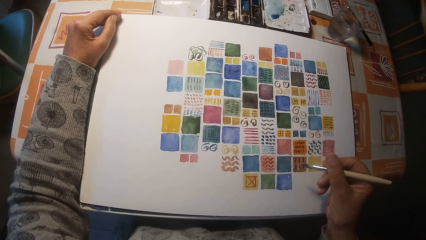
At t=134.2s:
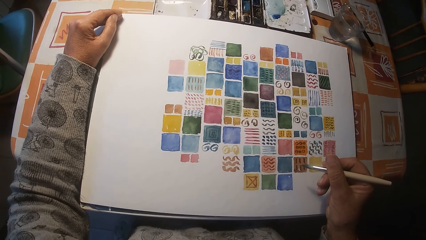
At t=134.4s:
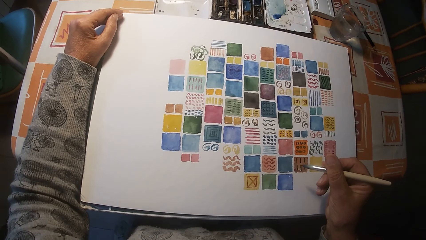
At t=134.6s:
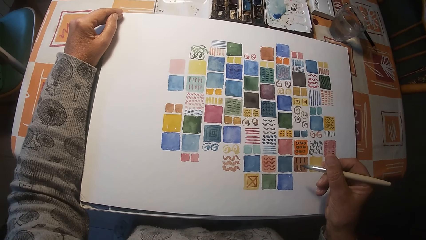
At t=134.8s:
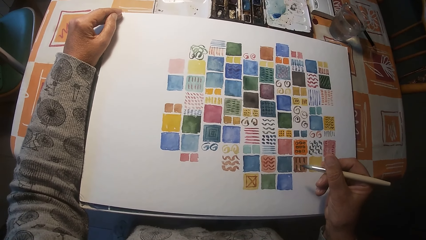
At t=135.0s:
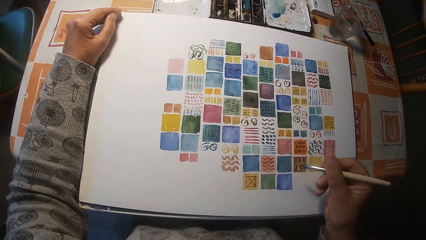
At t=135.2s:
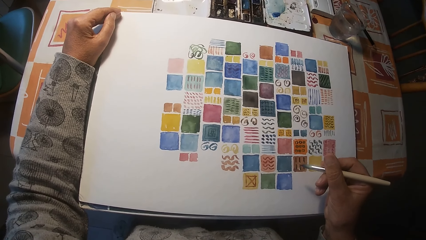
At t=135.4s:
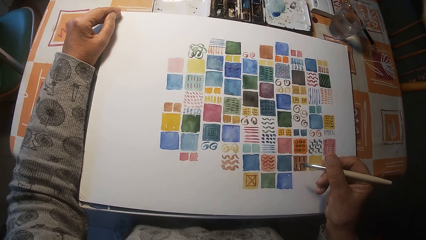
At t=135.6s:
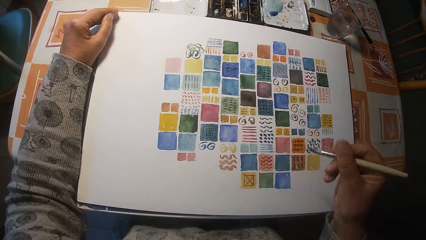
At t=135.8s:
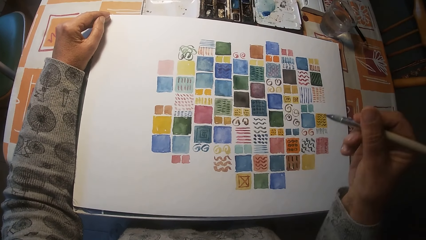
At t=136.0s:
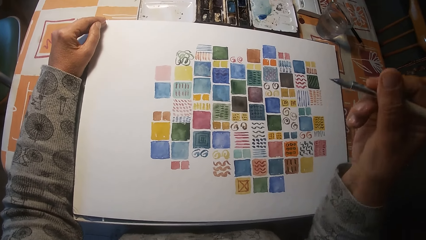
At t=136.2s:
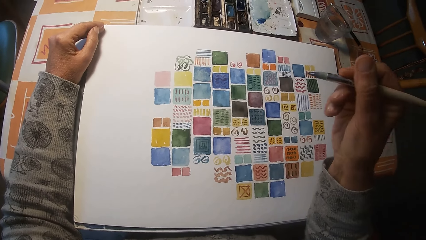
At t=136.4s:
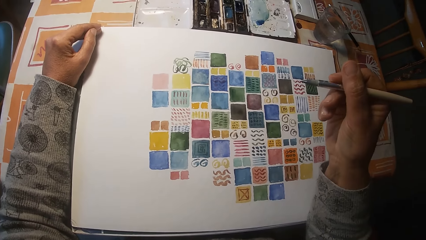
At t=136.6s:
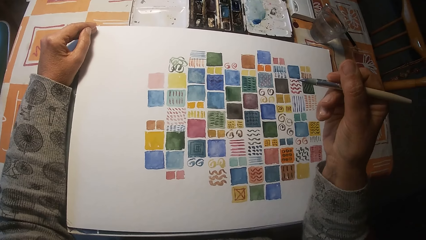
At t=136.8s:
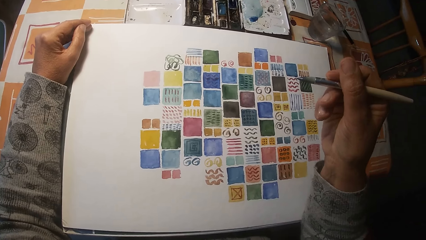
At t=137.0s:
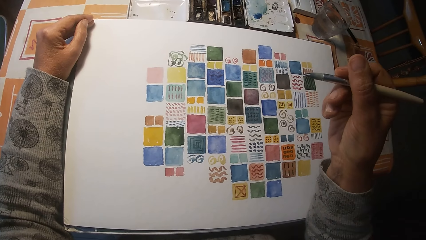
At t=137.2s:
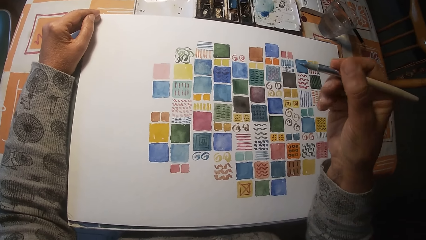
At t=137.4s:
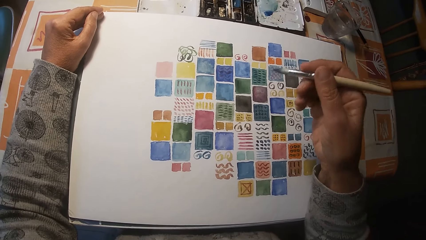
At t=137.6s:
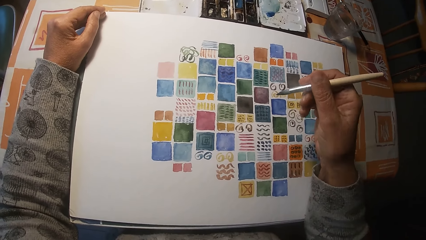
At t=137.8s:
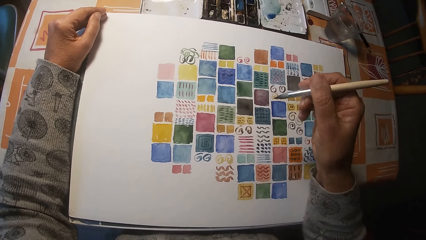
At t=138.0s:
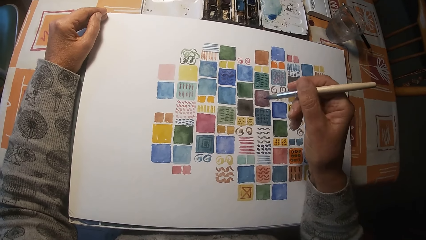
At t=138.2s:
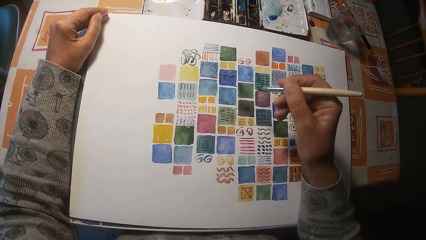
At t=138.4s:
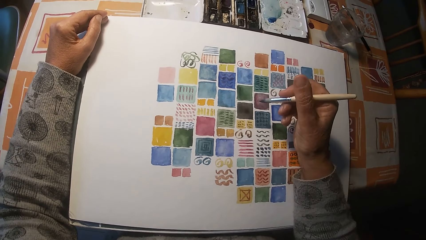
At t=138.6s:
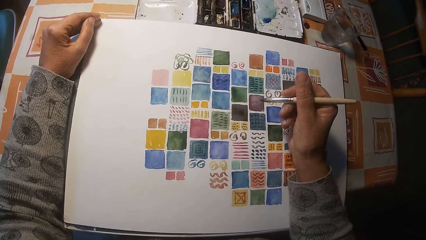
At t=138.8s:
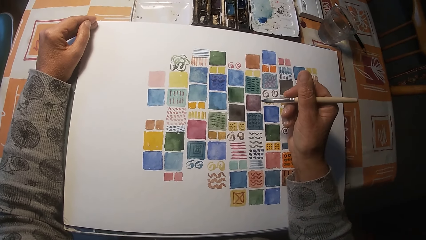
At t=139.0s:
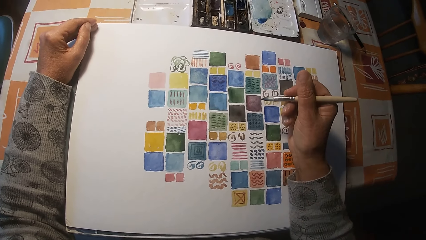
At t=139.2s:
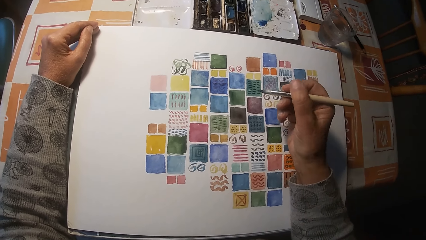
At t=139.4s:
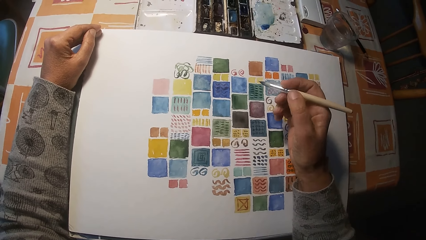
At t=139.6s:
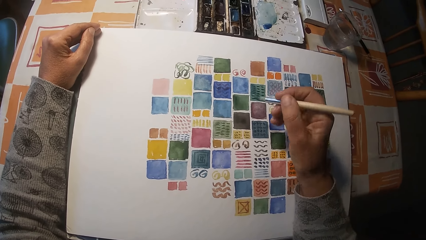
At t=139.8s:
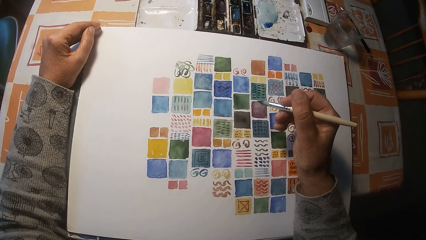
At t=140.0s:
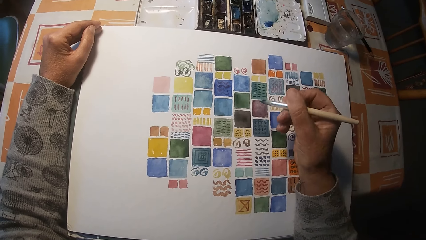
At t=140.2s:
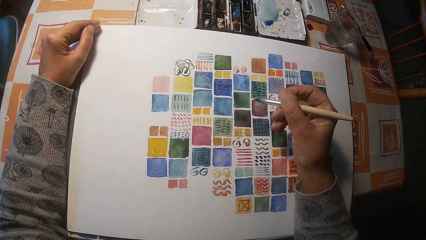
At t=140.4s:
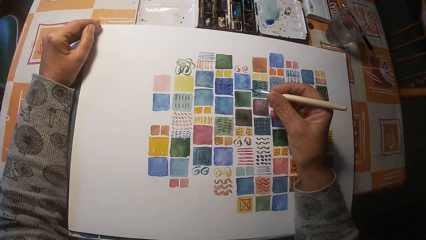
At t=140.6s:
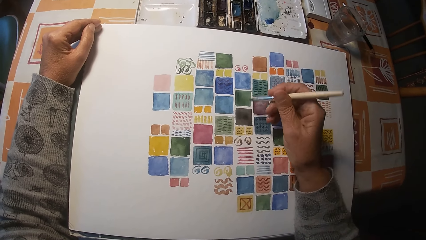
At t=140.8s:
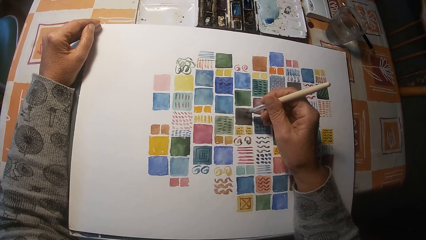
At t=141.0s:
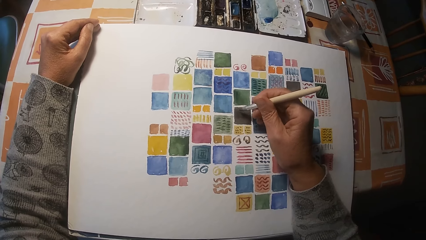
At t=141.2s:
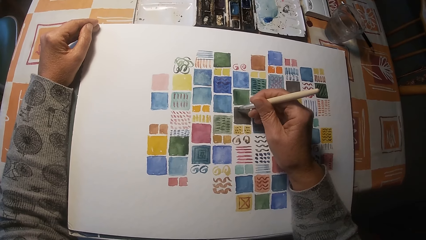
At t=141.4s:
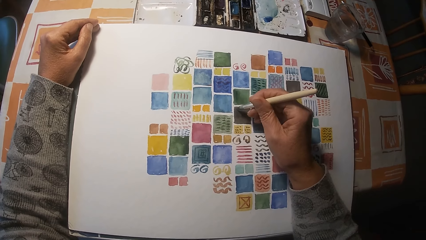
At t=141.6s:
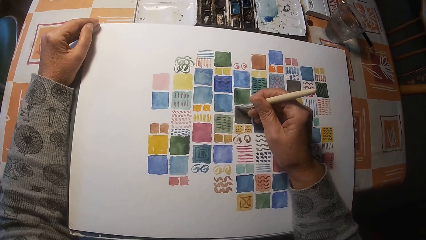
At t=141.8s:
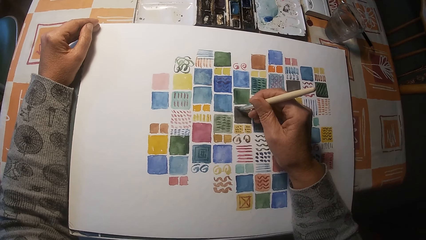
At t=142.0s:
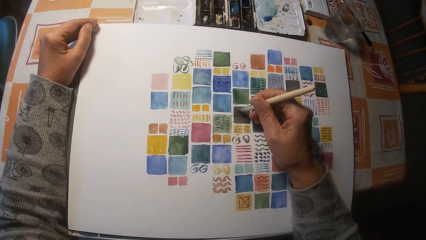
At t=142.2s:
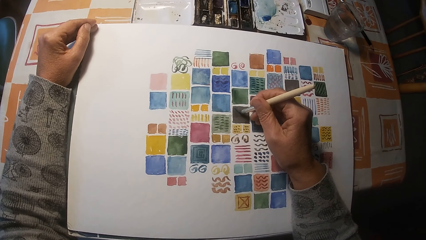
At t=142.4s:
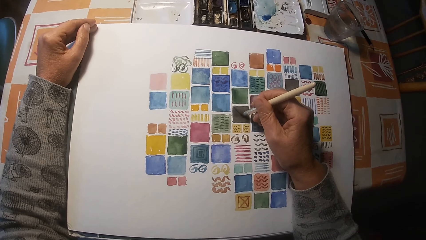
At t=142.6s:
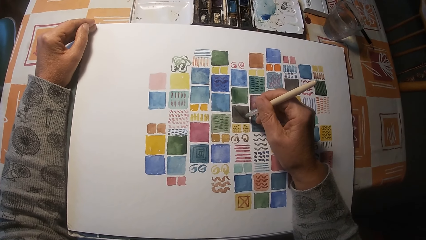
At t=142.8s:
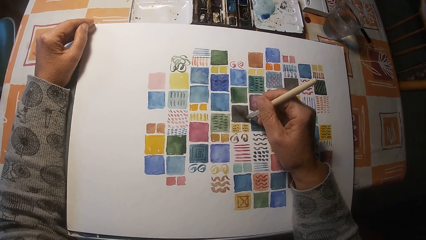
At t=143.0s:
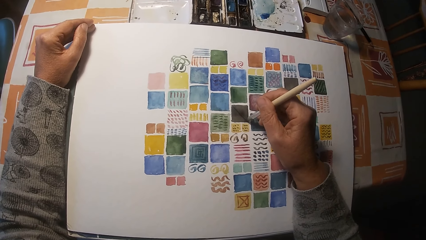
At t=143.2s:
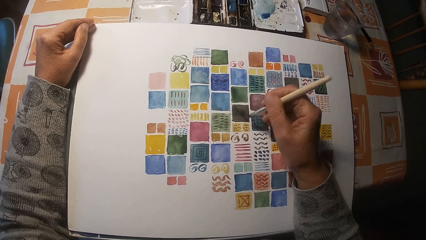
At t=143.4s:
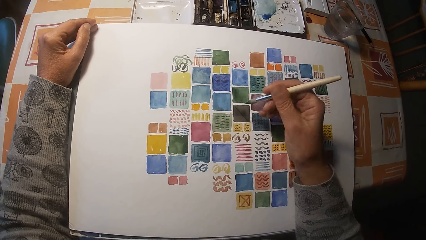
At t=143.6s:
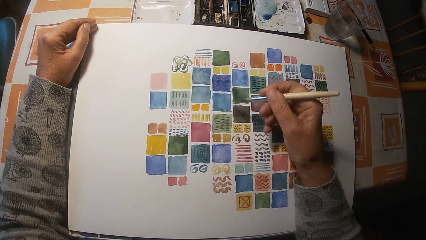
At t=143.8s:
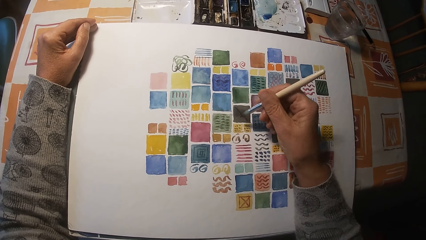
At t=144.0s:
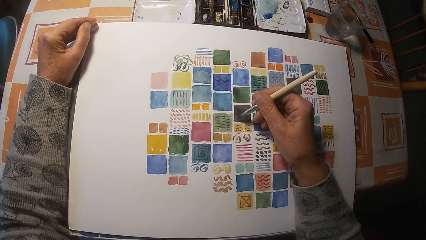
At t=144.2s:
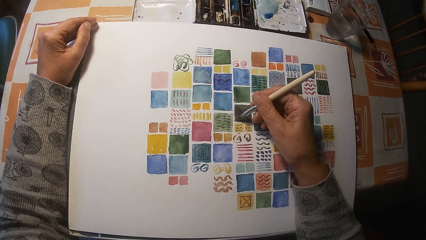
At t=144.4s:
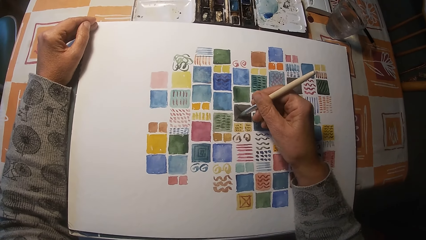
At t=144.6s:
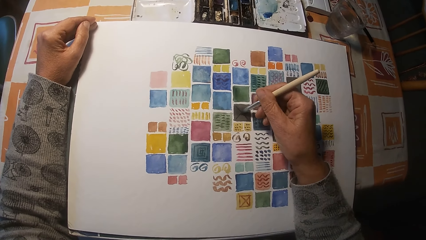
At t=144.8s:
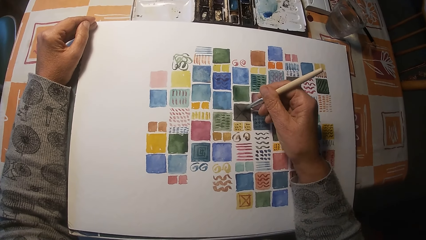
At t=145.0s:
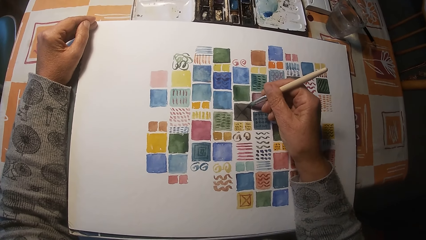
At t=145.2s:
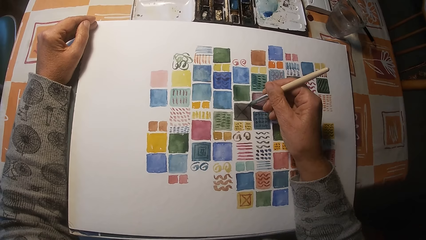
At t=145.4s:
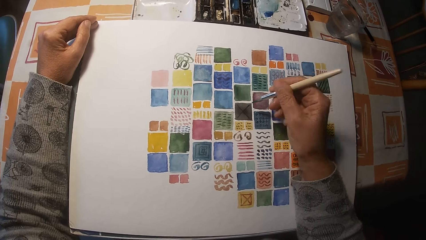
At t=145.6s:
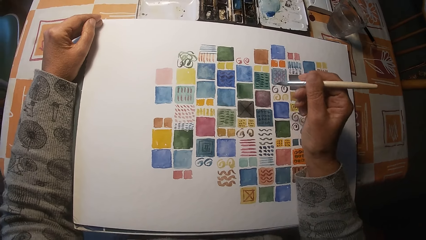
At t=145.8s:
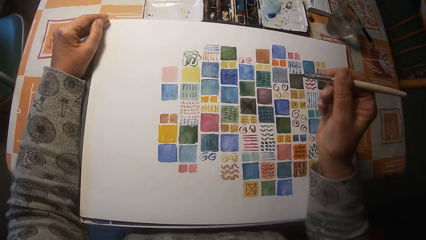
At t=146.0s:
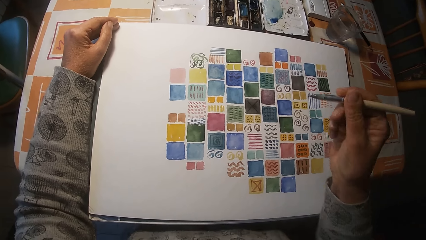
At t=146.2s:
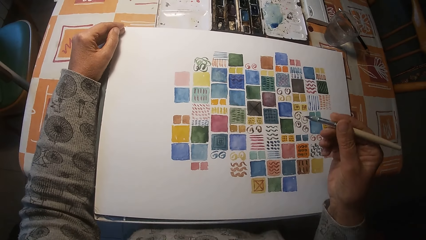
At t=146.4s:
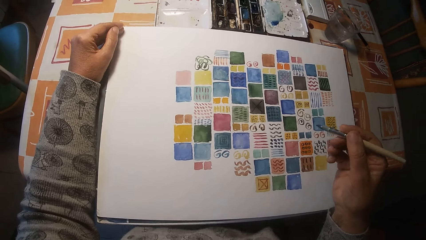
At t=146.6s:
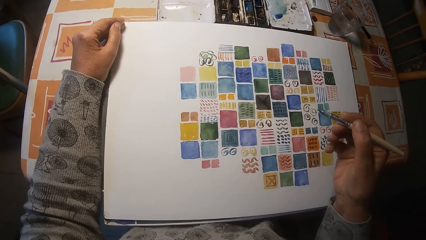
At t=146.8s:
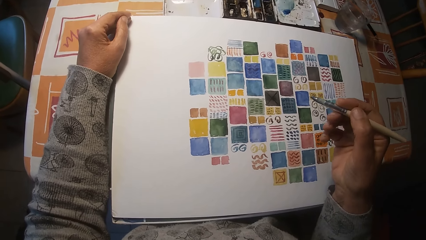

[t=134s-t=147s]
The camera wearer draws on the paper on the table with the paint brush in his right hand.

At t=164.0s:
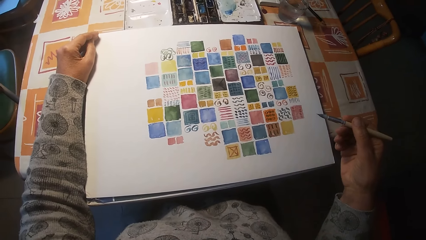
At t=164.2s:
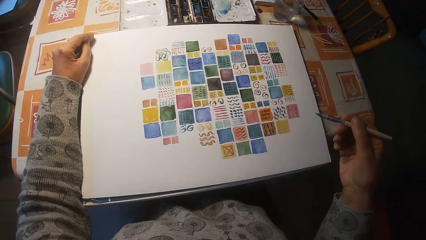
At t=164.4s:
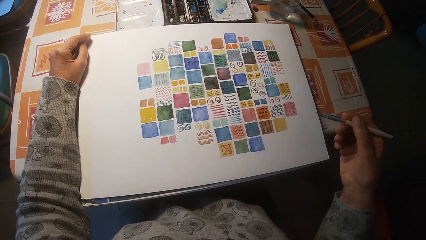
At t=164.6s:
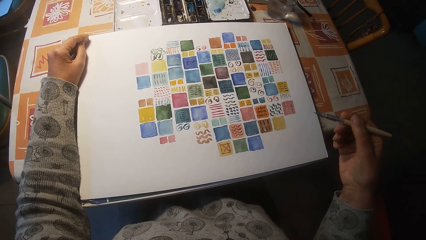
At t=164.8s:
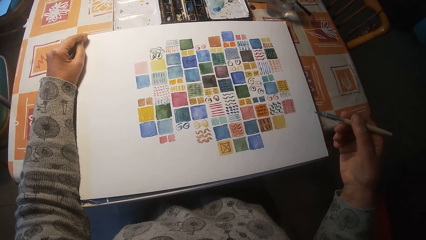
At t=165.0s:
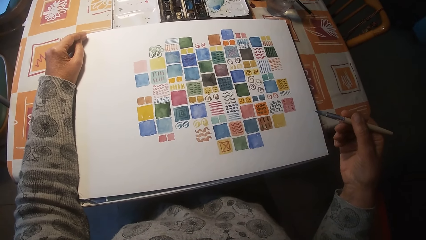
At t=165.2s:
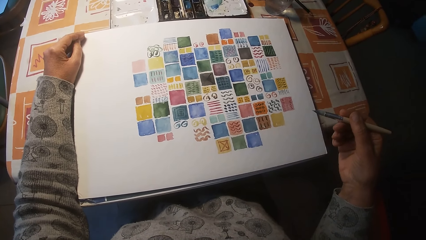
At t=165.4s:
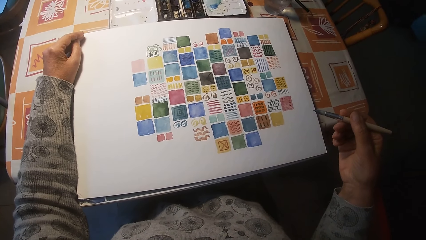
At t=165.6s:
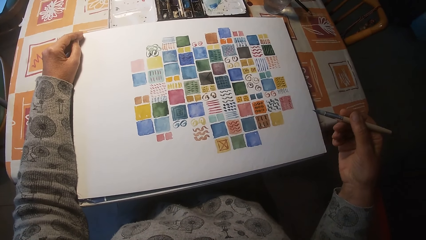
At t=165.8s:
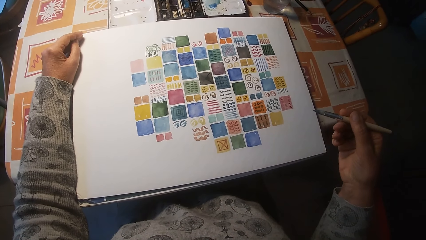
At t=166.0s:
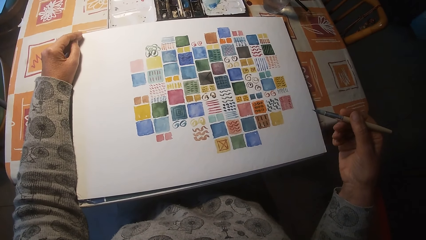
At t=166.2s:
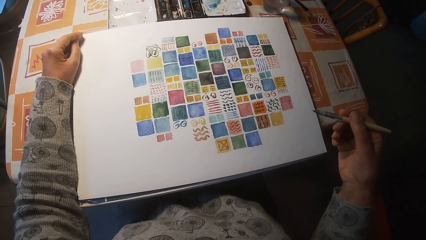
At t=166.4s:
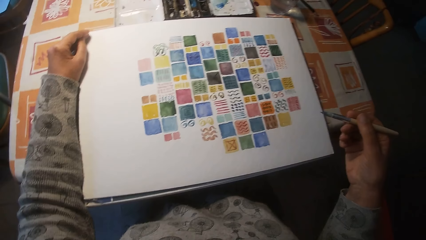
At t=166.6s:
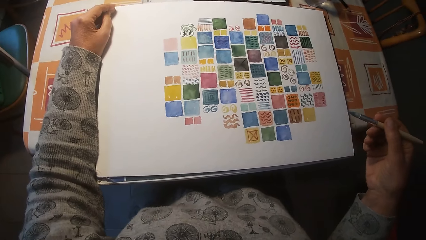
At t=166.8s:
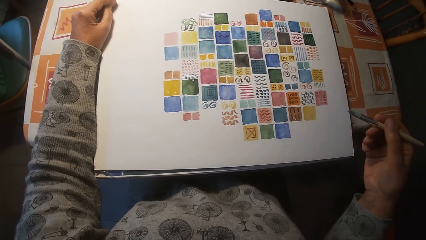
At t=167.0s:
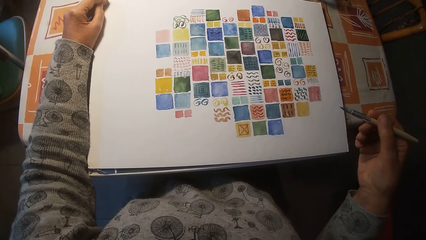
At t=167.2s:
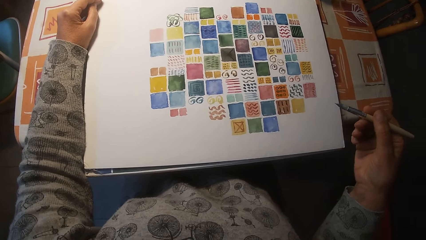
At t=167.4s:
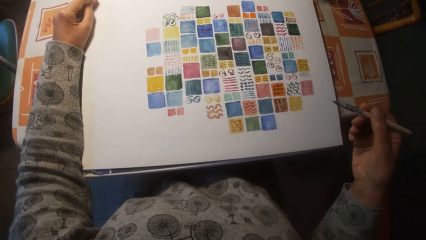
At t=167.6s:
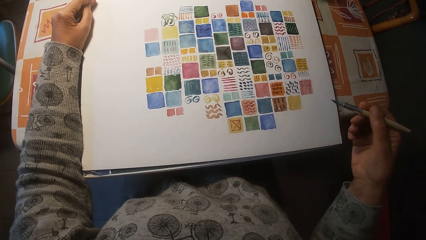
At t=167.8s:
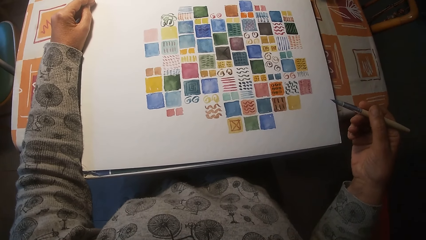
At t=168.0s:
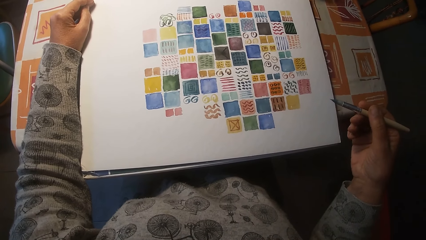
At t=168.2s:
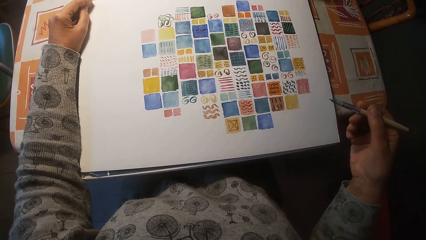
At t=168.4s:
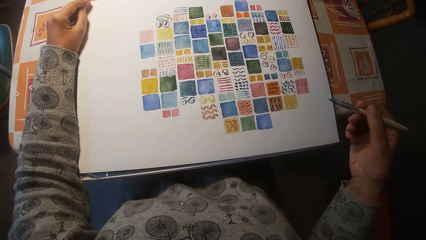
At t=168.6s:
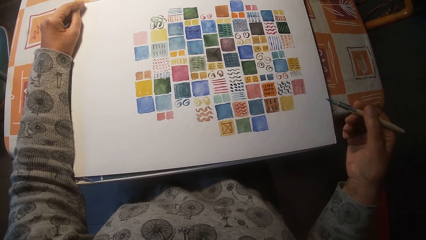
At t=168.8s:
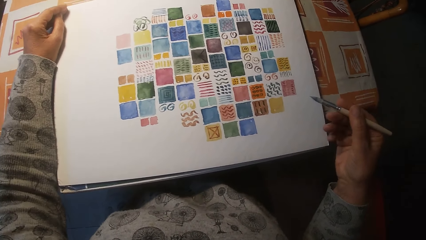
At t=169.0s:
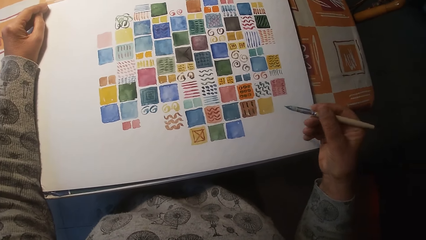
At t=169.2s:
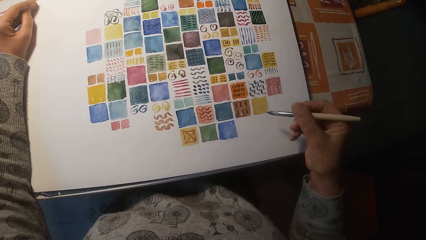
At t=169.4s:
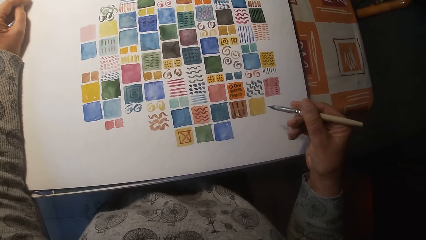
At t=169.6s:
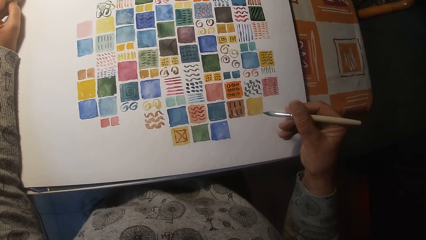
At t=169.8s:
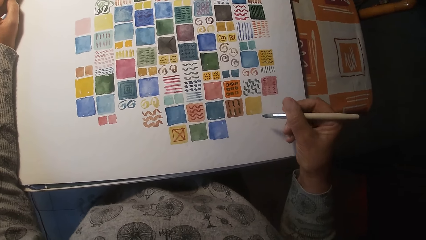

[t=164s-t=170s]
The camera wearer looks at the painting.
